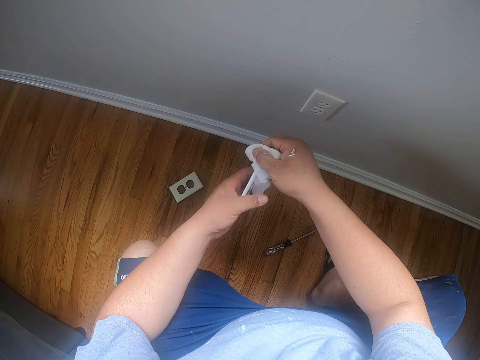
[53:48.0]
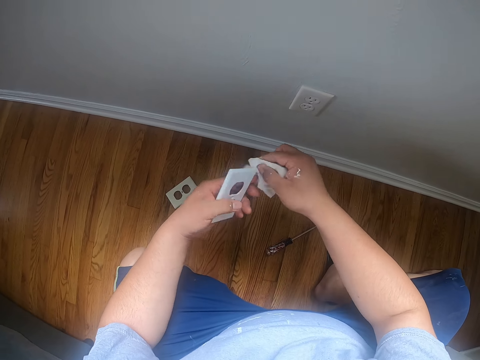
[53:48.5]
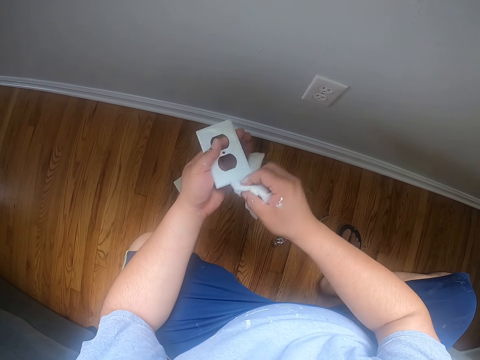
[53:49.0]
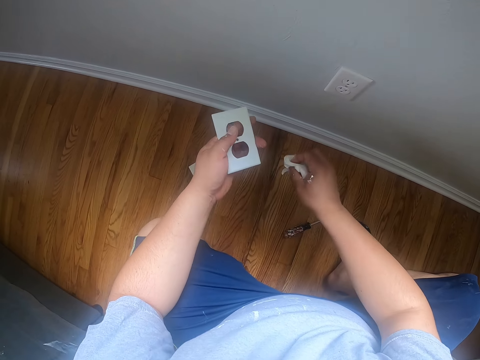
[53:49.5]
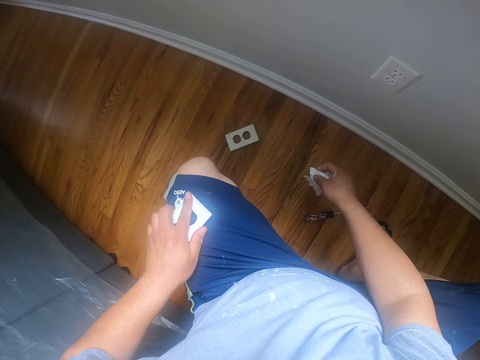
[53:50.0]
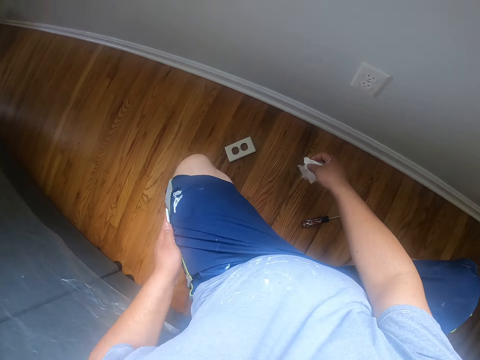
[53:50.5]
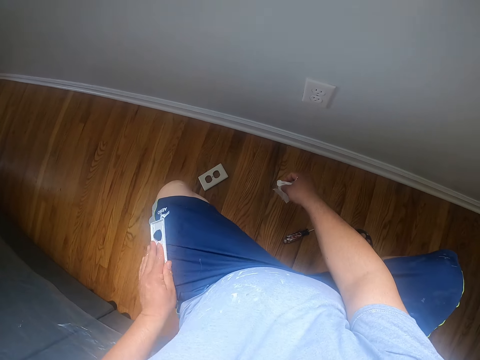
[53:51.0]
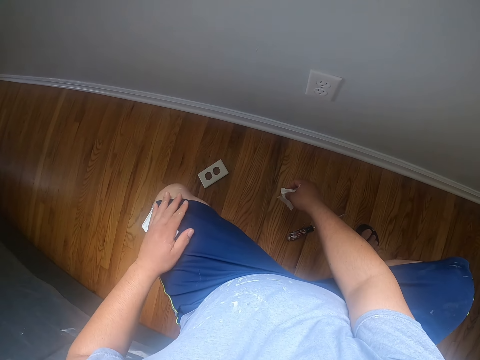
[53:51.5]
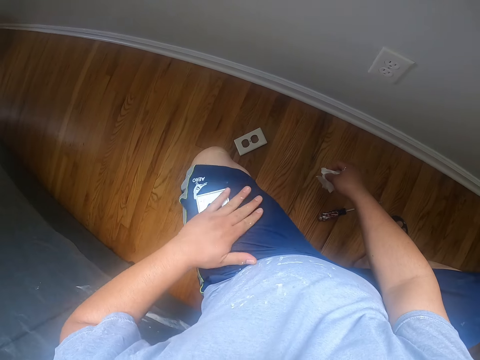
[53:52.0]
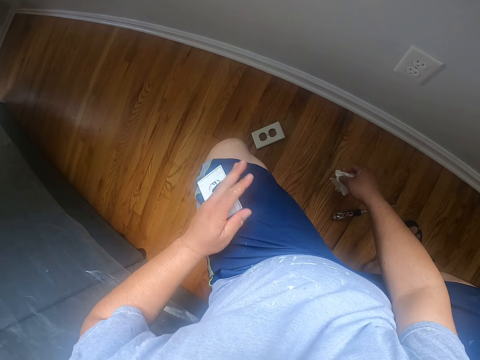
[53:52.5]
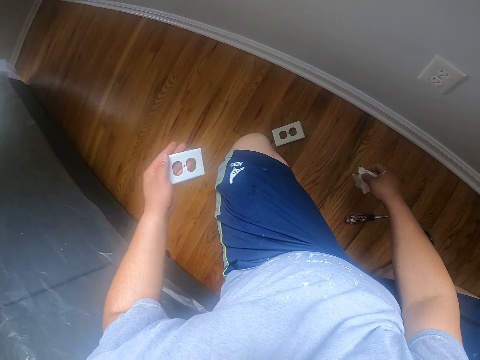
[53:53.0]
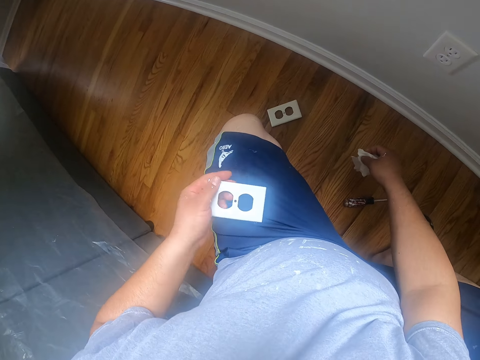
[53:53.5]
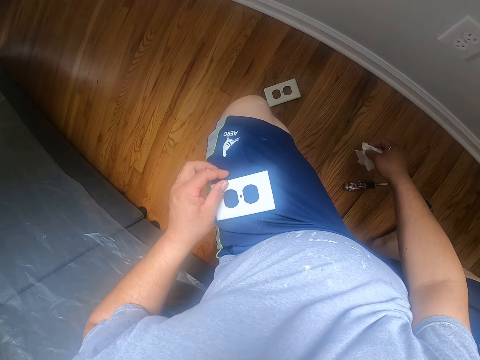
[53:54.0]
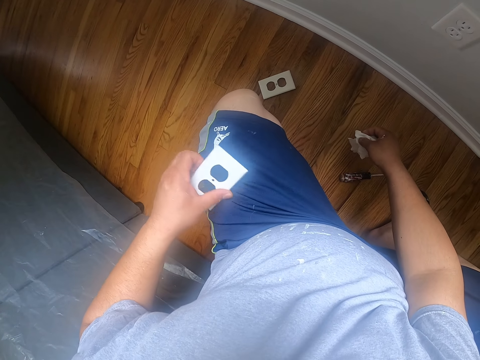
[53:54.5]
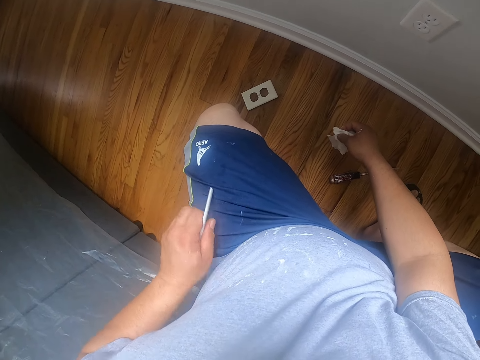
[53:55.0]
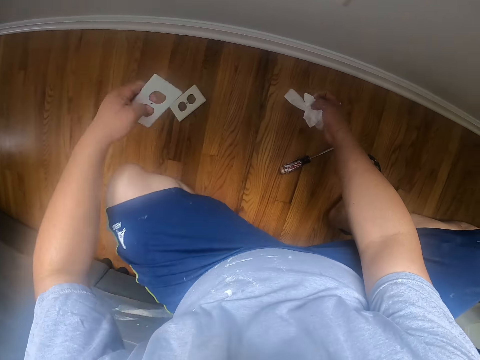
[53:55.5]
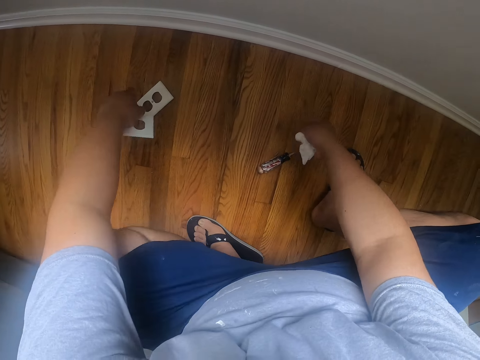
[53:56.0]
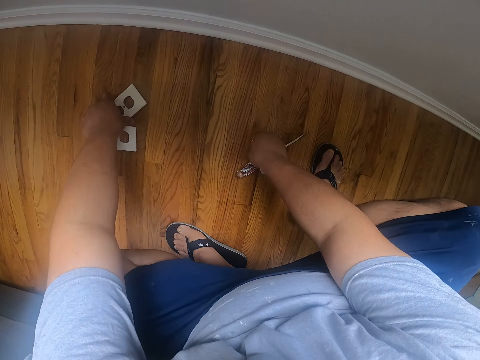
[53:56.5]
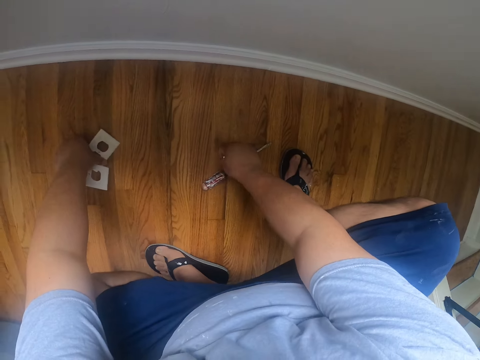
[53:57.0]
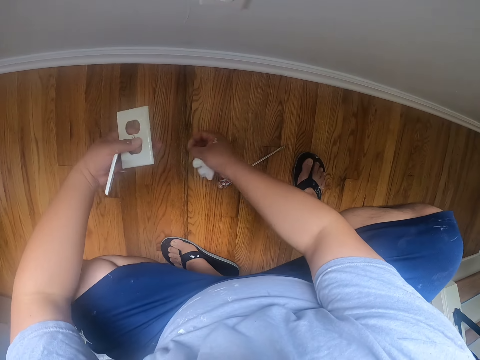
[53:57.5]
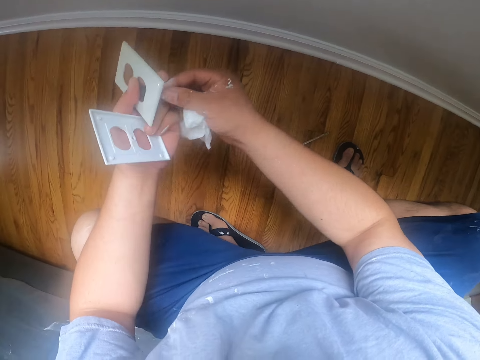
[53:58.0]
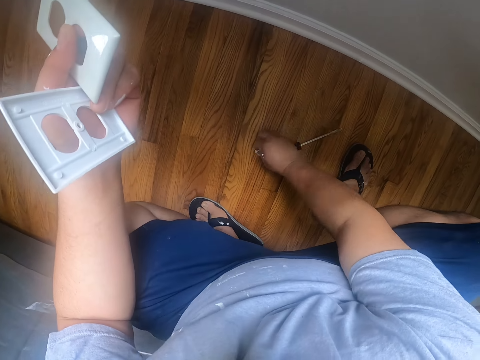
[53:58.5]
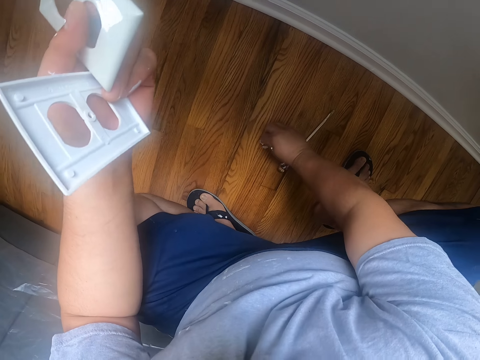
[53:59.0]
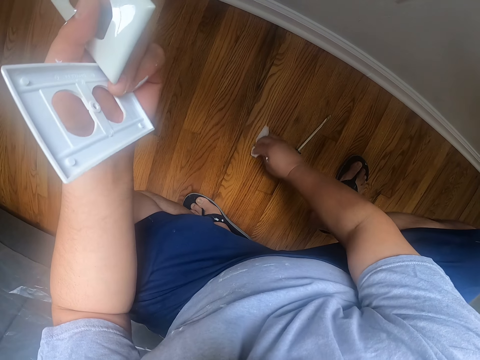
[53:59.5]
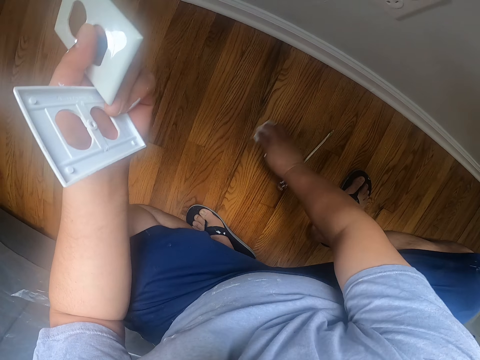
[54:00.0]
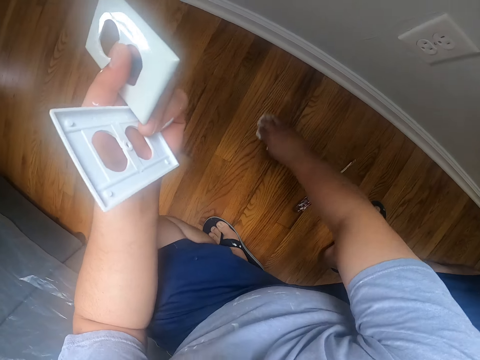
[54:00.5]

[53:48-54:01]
The camera wearer wipes the wall socket cover plate against his shorts. He picks another wall plate on the floor with his left hand. He picks a screw from the floor with his right hand. He holds the screw with his left hand. He cleans off drops of paint on the floor with the wipes in his right hand.

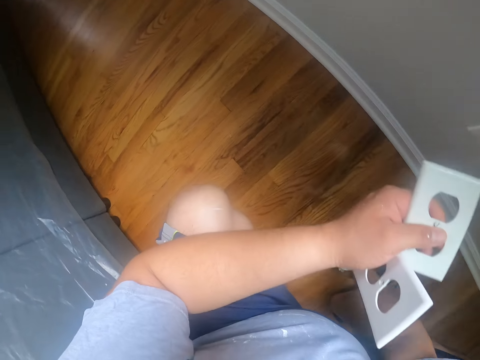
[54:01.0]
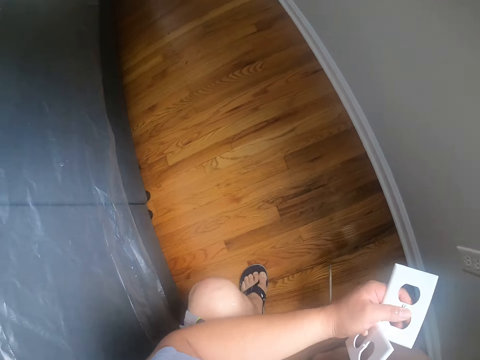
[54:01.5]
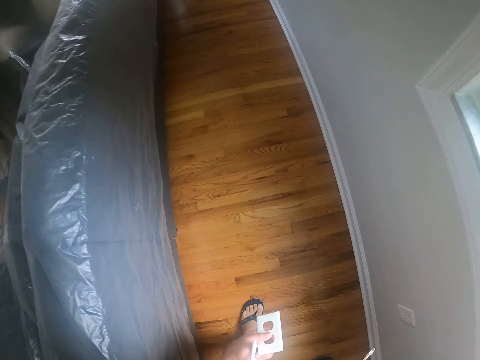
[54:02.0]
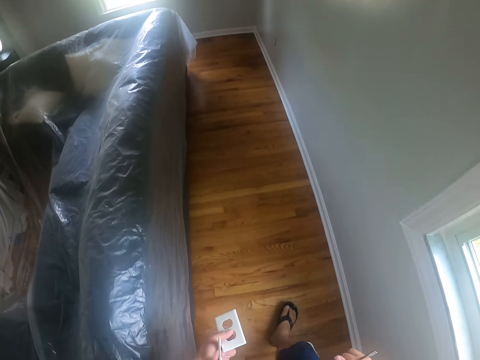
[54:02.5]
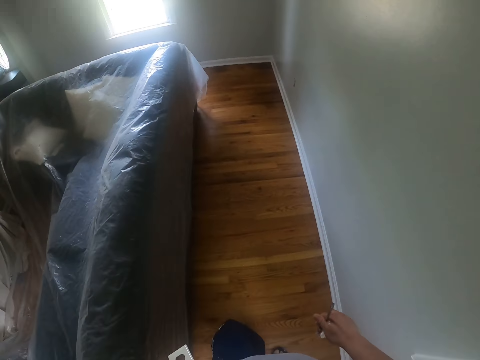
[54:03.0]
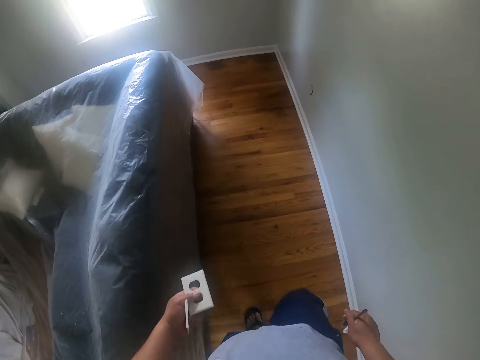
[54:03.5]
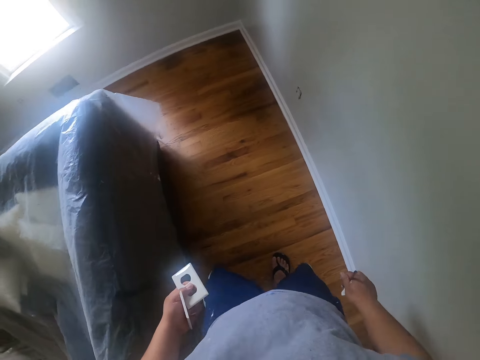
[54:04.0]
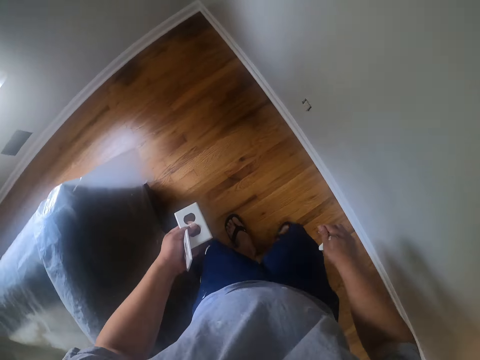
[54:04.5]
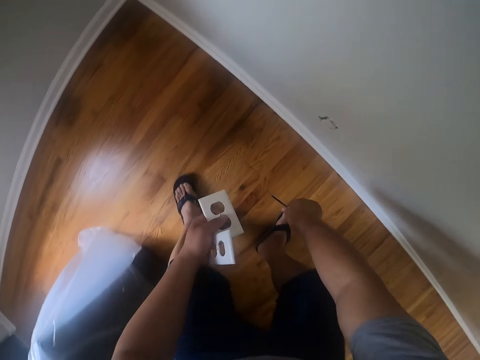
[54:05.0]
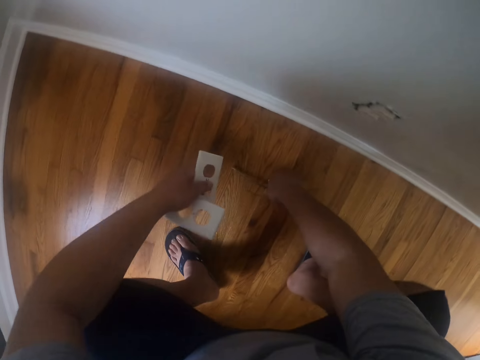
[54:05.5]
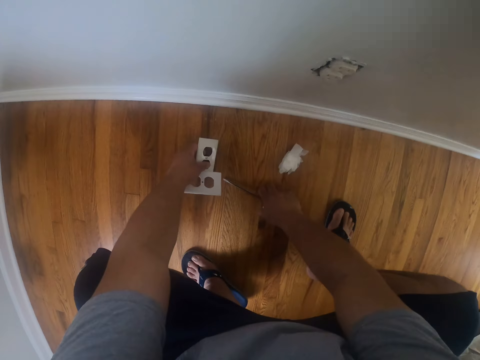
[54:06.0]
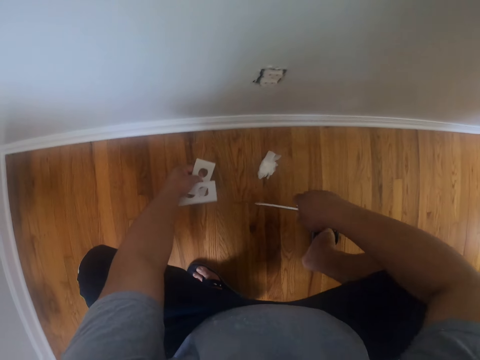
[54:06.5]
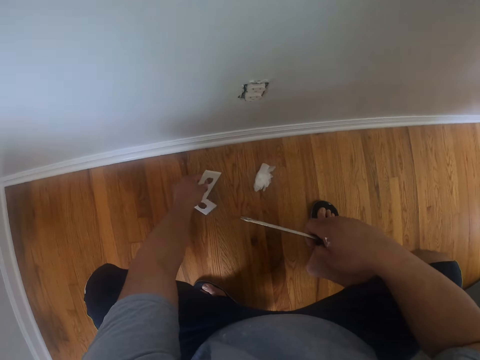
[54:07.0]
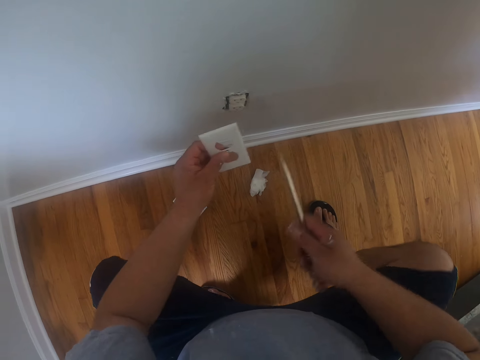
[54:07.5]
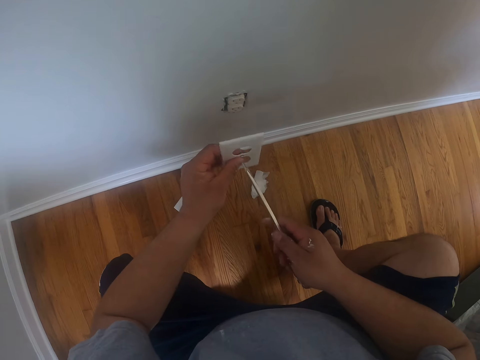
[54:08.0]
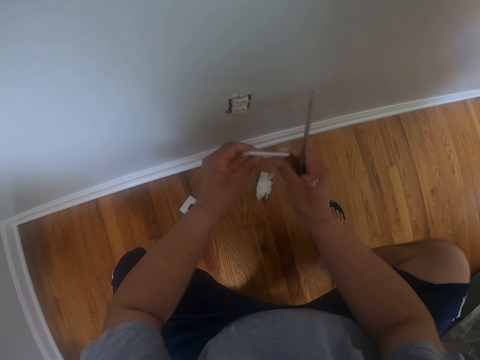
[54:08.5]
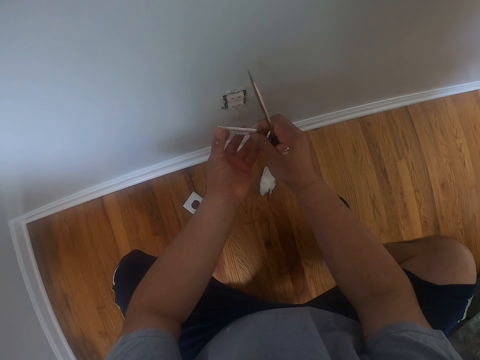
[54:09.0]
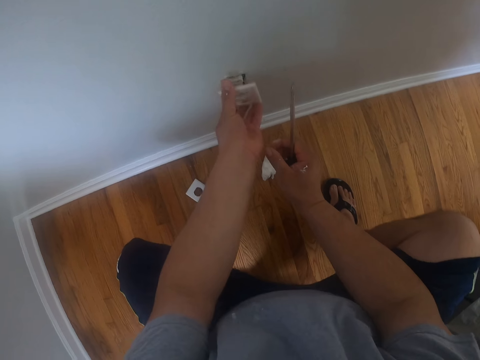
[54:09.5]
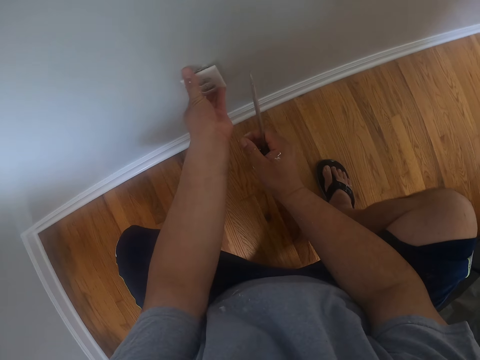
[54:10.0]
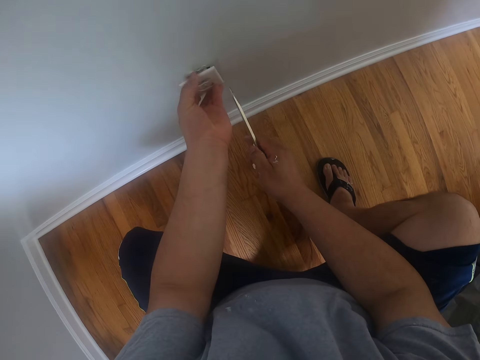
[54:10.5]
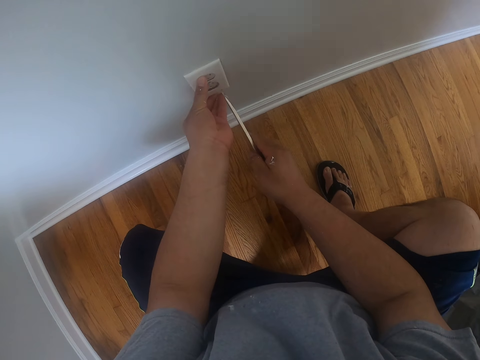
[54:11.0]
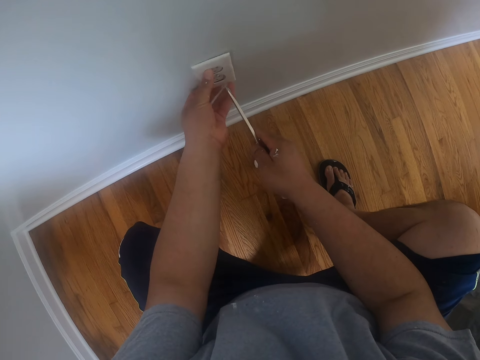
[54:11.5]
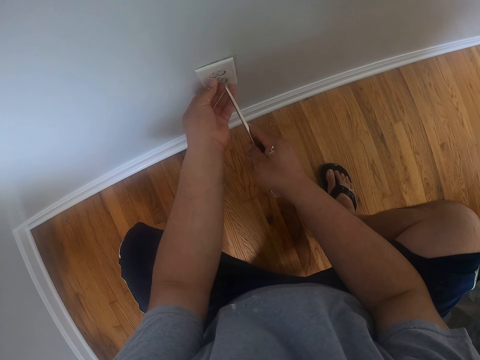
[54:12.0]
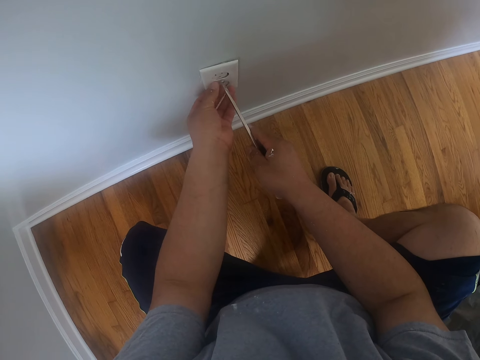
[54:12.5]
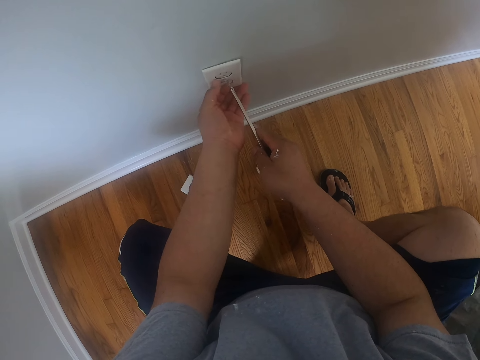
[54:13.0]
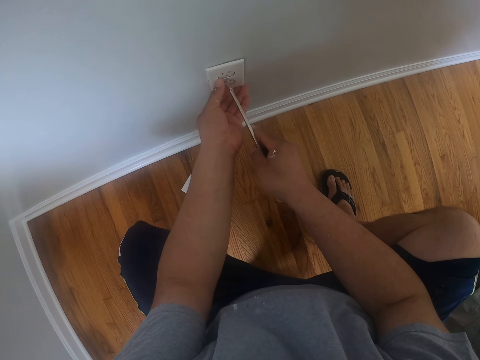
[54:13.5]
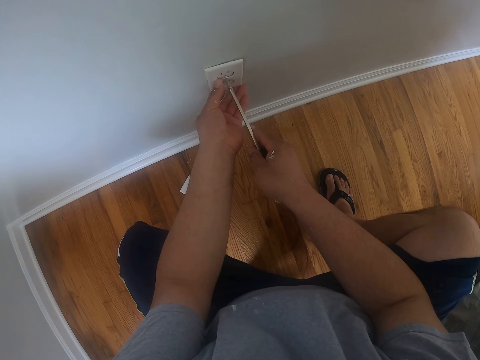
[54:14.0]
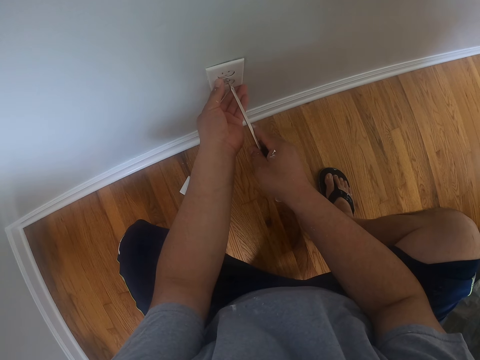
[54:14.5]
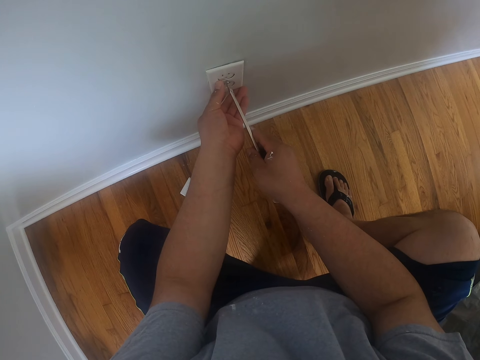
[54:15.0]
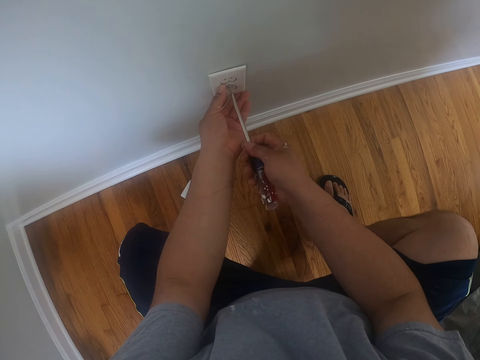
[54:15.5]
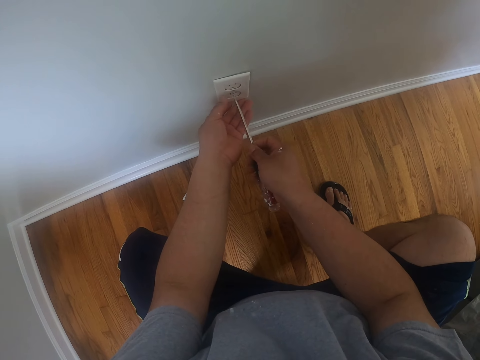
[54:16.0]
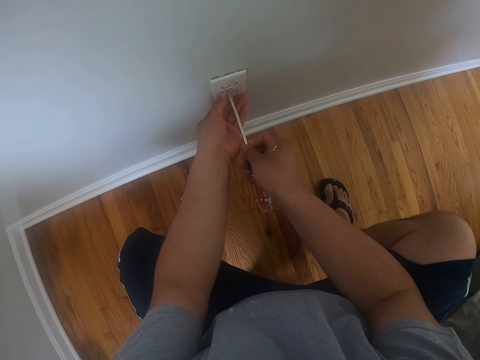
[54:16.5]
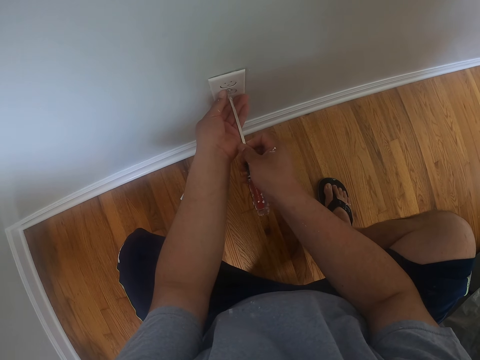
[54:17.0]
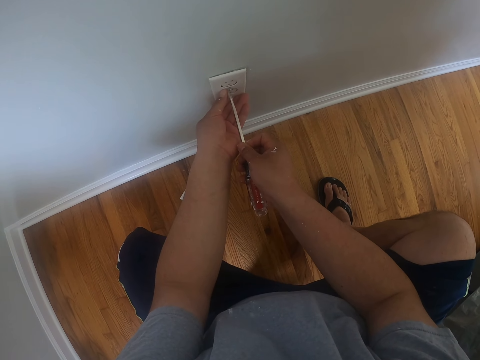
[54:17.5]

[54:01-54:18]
The camera wearer picks the screwdriver from the floor with his right hand. He stands from the floor. He walks to another wall socket. He squats in the house. He drops the screwdriver on the floor. He drops the wipes in his hand on the floor. He picks the screwdriver from the floor with his right hand. He drops one of the wall plates in his hand on the floor. He fits a wall plate in his hands into the wall socket. He holds the wall plate against the wall. He screws the wall plate into the wall socket with the screwdriver.
